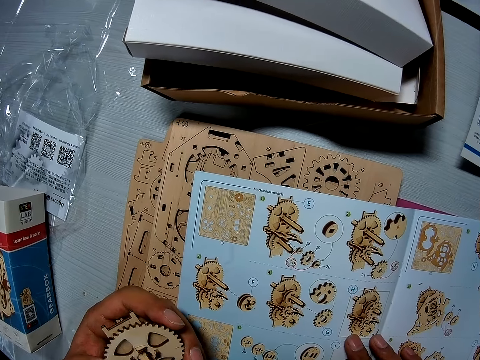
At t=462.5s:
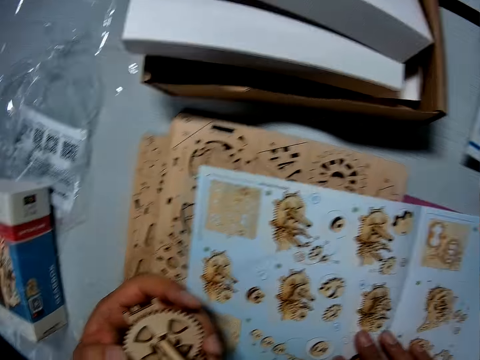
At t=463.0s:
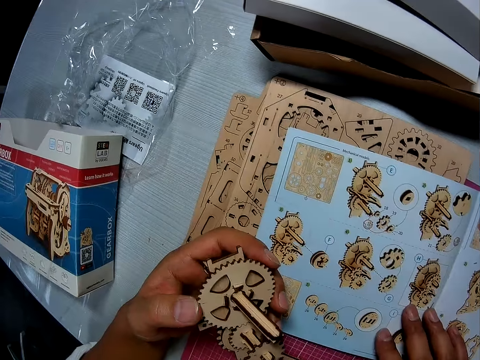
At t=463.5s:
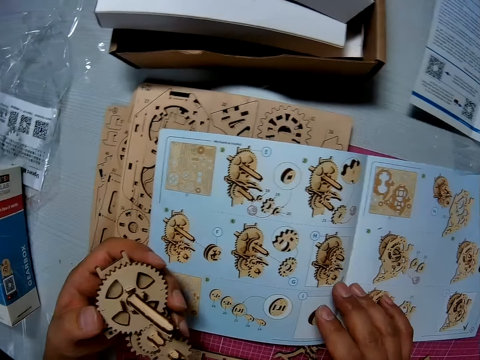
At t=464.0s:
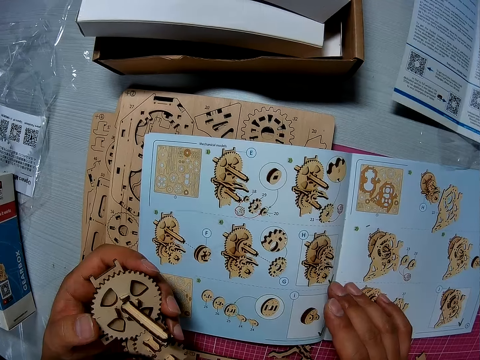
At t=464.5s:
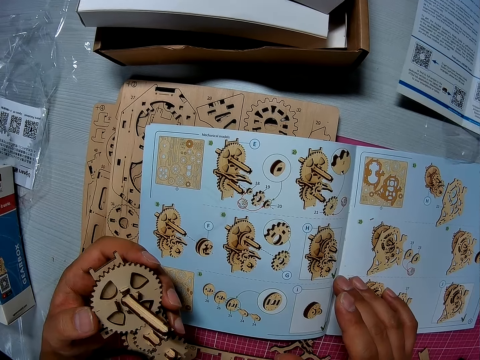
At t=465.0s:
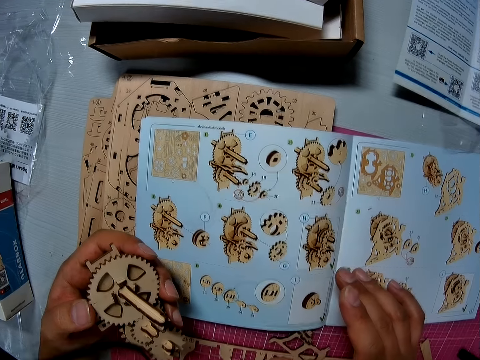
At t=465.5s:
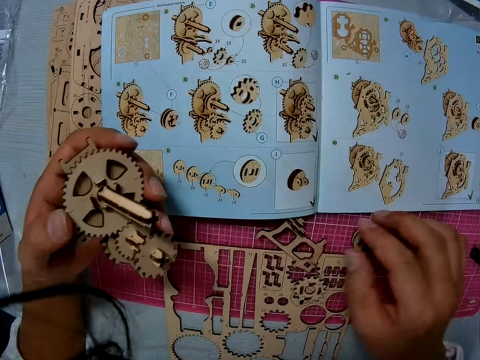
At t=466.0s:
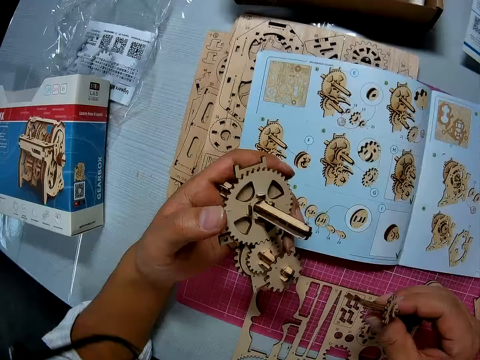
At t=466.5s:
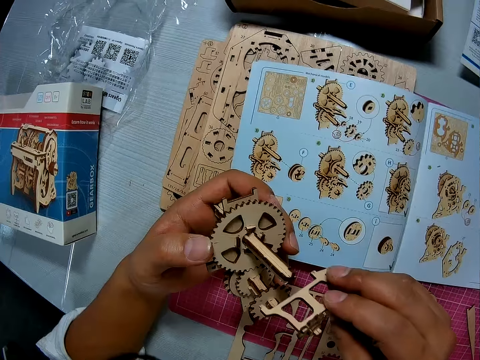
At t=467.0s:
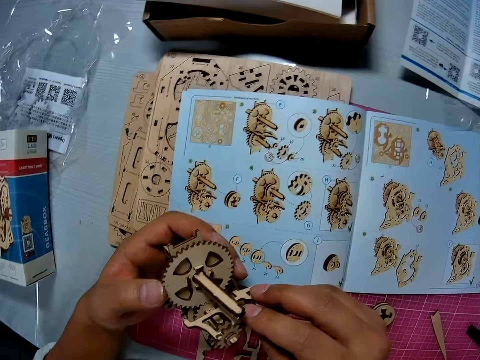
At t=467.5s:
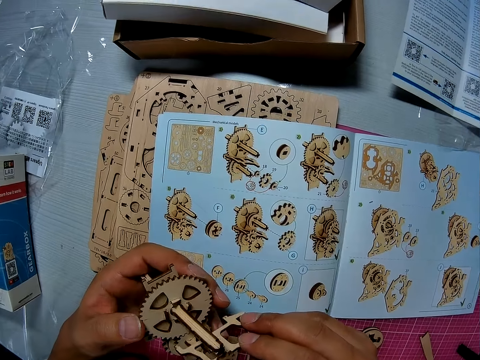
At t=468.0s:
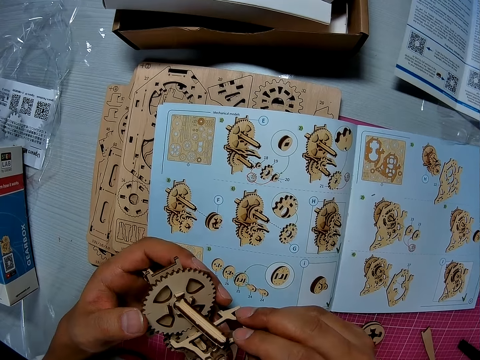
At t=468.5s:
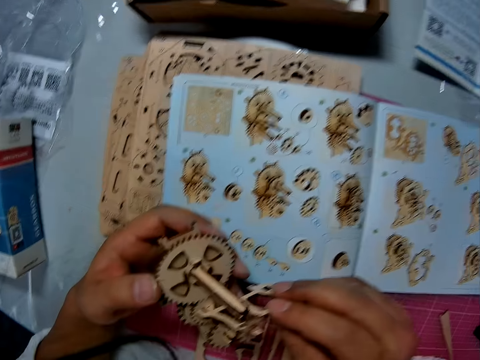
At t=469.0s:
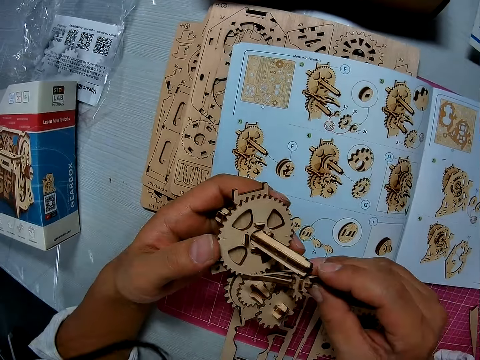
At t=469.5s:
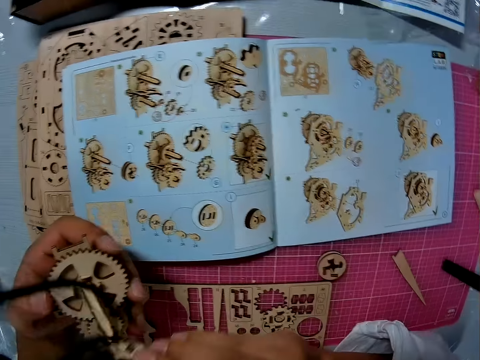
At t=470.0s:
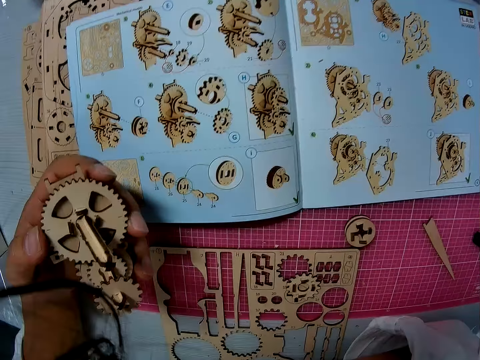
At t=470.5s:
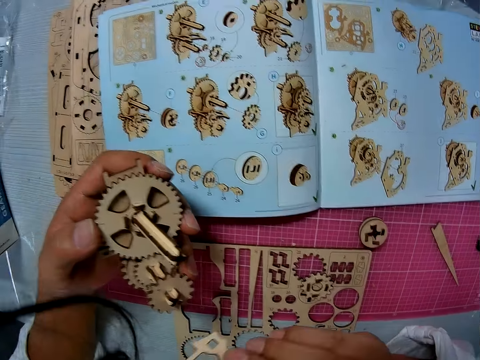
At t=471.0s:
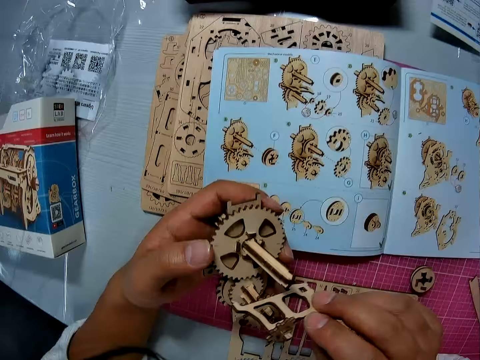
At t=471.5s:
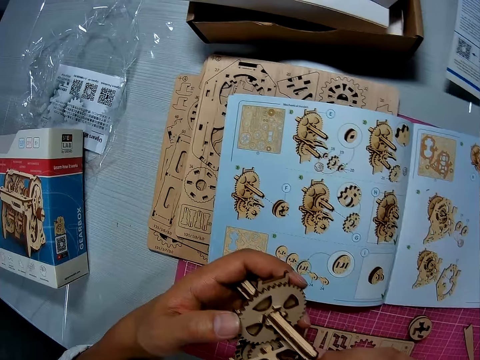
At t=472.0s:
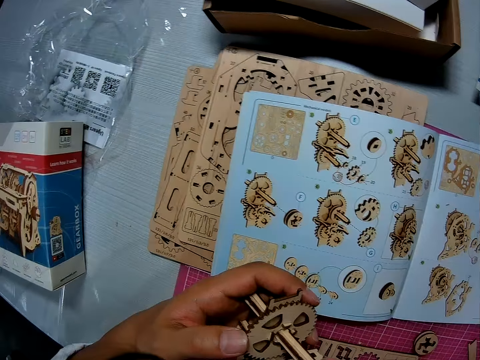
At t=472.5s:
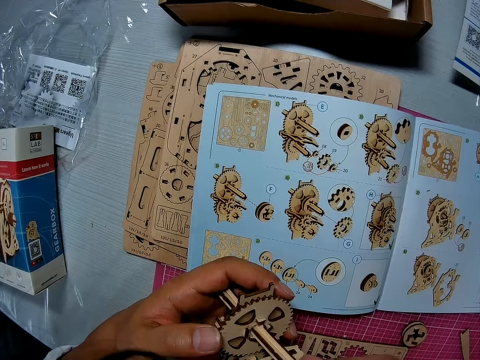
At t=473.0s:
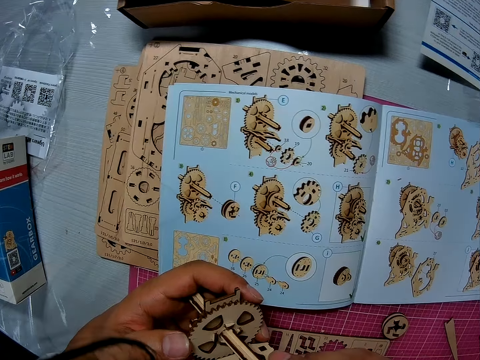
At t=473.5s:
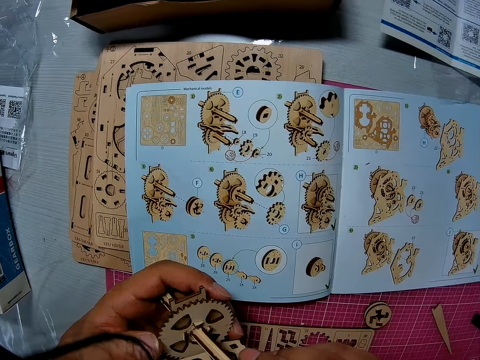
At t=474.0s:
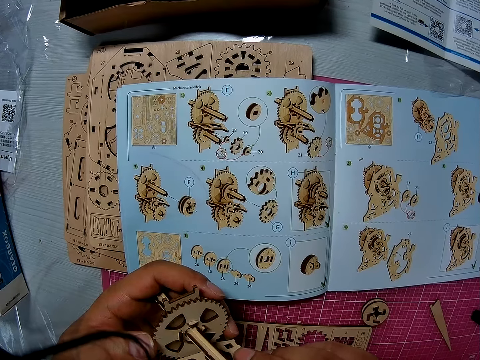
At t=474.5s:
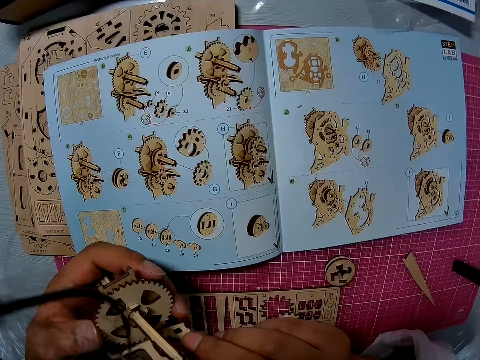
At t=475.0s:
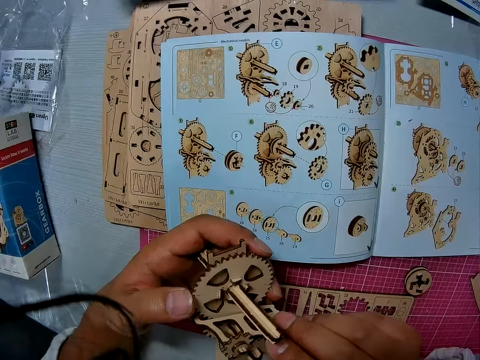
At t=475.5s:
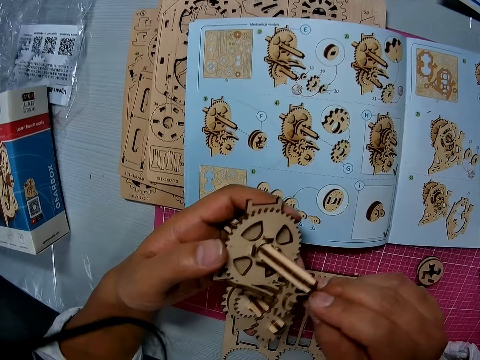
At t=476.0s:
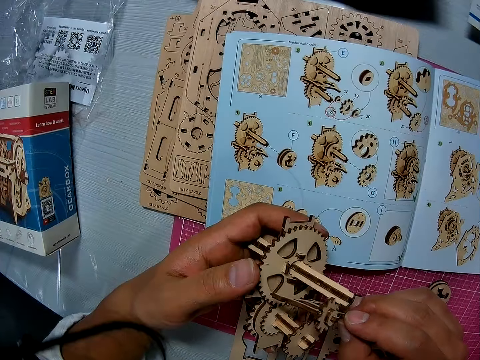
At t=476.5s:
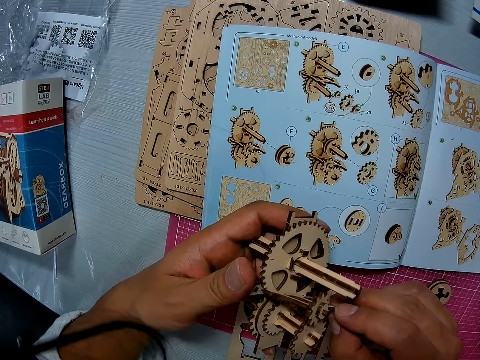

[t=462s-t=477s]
The camera wearer looks from the book. He picks up a paper gear from the table with his right hand. He fixes the paper gear to the gear assembly with both hands. He looks onto the gearbox.

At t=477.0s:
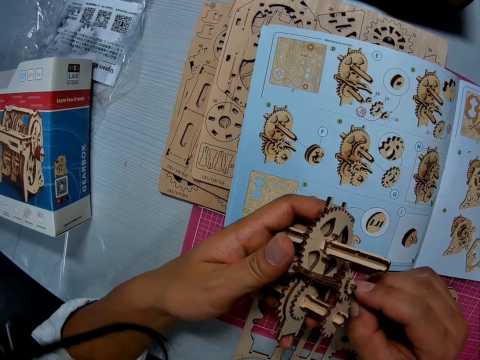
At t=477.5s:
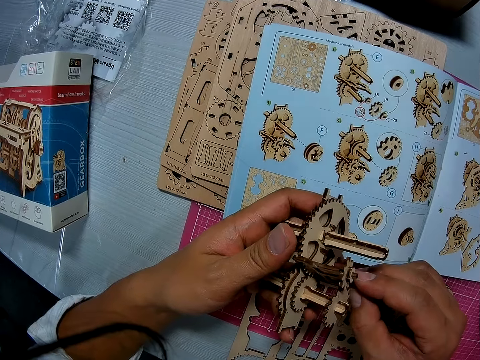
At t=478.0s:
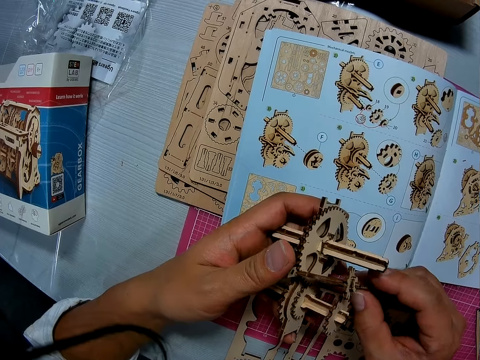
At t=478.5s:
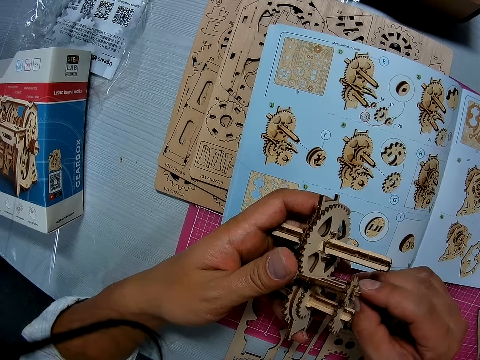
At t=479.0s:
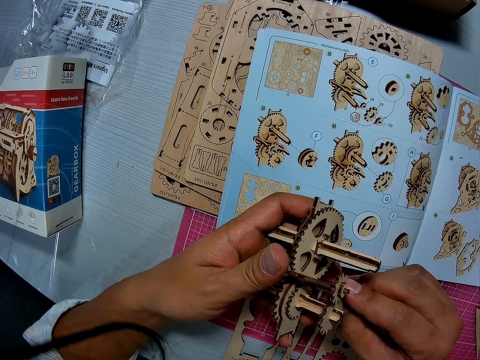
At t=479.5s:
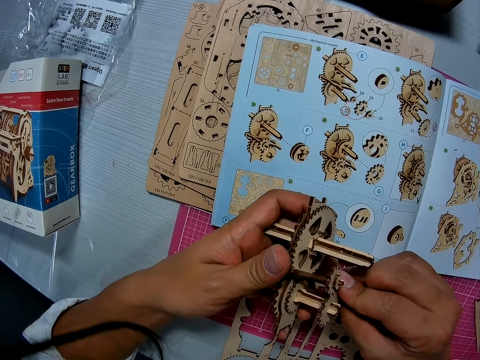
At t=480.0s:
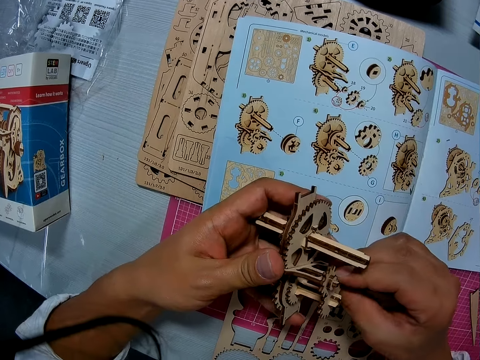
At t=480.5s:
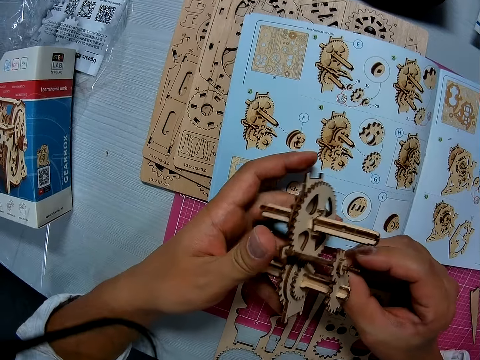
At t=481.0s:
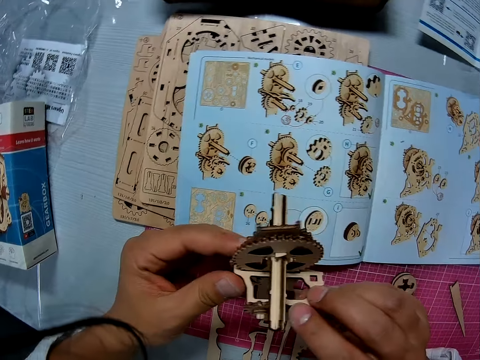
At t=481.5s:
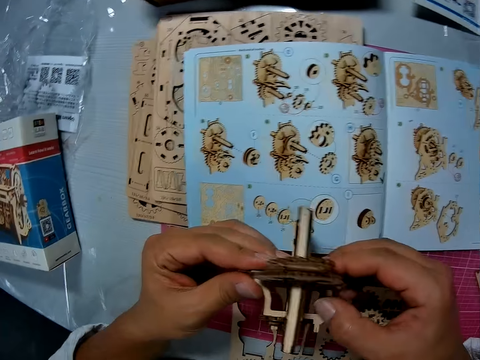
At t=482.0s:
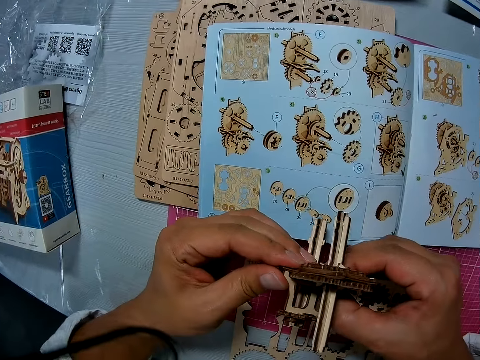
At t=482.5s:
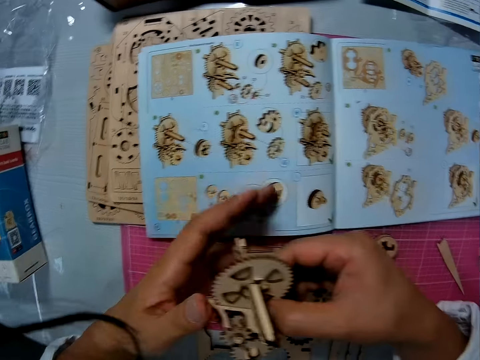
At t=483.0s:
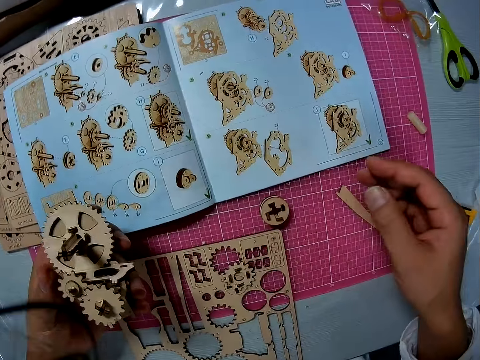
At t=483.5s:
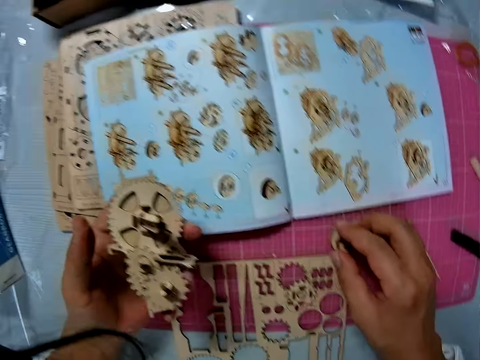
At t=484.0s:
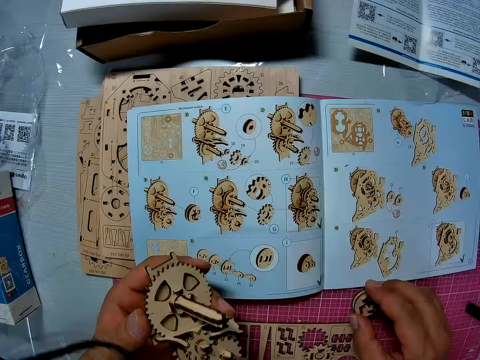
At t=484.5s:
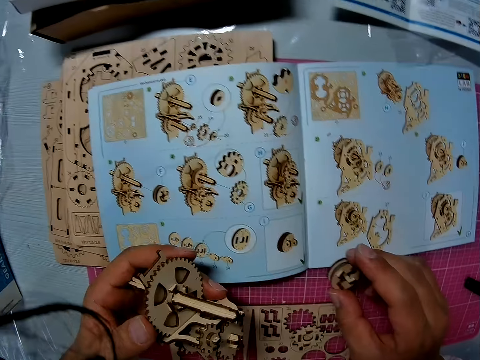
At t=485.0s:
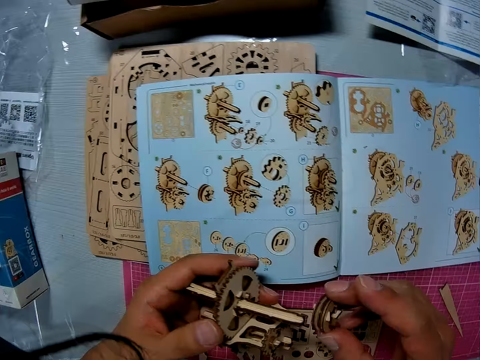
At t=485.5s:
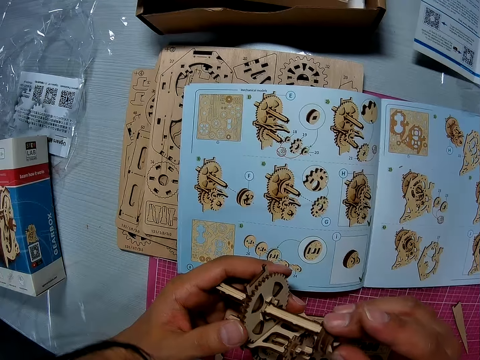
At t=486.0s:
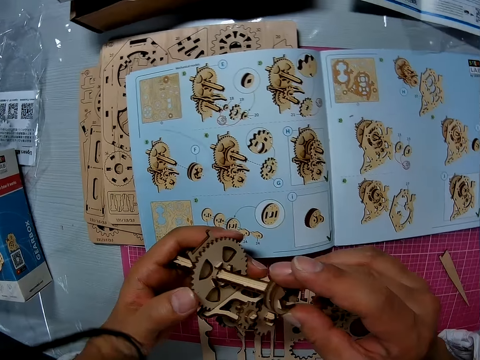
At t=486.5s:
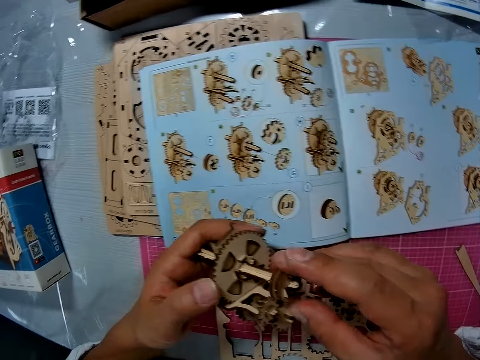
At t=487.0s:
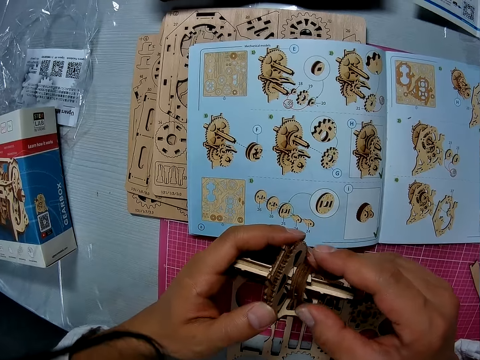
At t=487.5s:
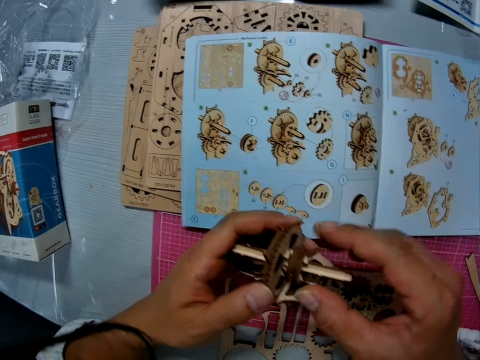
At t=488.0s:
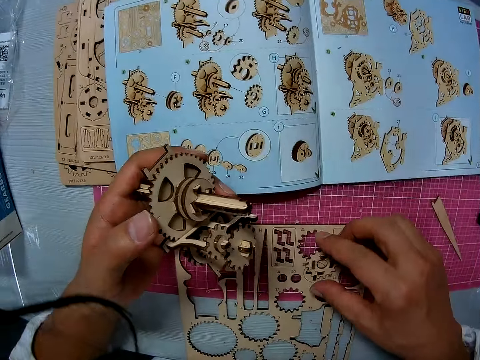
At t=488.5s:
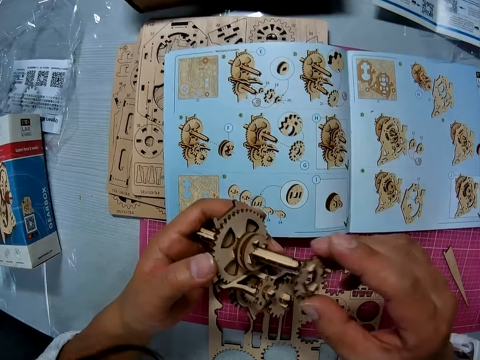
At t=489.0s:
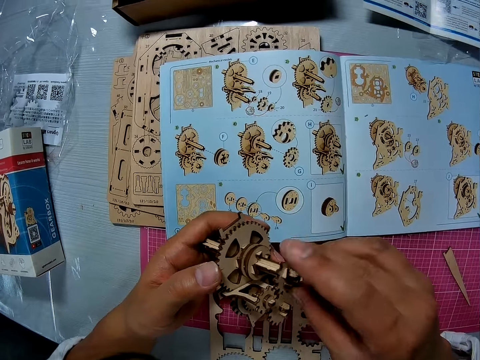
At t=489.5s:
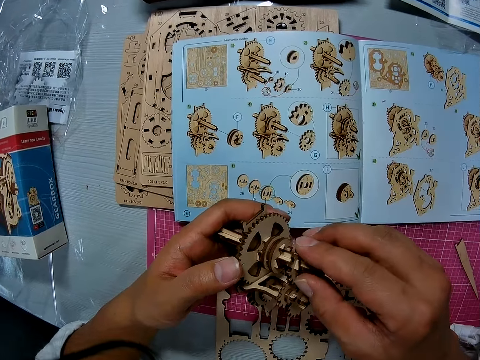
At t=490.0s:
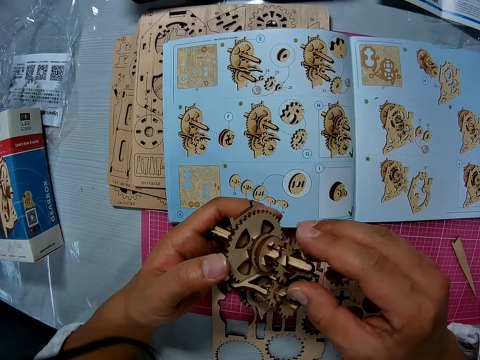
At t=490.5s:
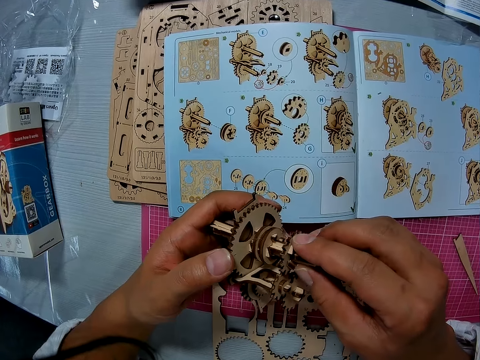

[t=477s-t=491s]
The camera wearer picks up another paper gear from the table with his right hand. He fixes the paper gear to the gear assembly with both hands. He picks up another paper gear from the table with his right hand. He fixes the paper gear to the gear assembly with both hands.
